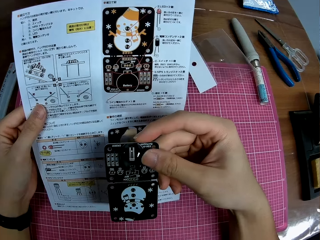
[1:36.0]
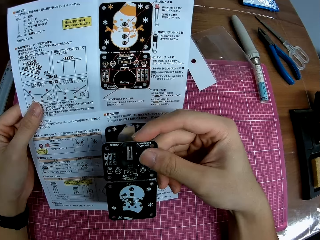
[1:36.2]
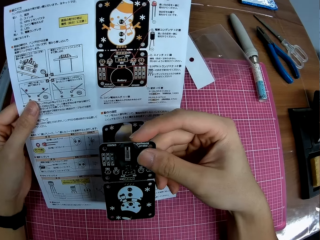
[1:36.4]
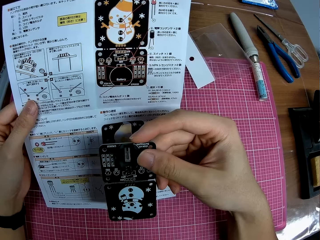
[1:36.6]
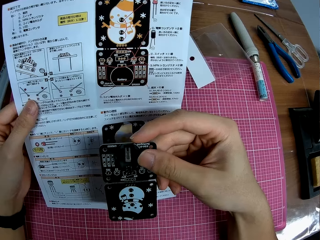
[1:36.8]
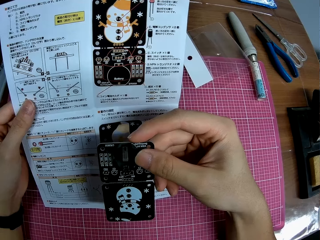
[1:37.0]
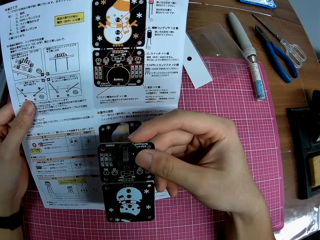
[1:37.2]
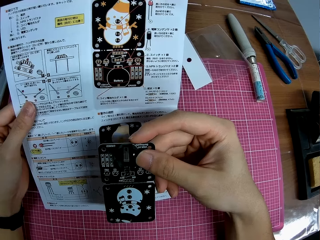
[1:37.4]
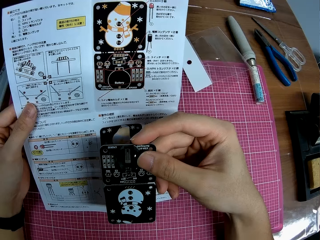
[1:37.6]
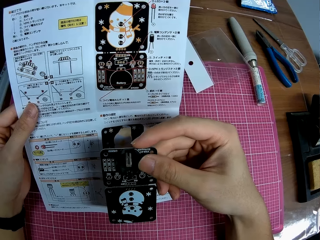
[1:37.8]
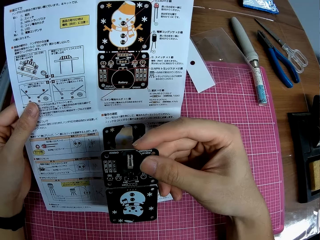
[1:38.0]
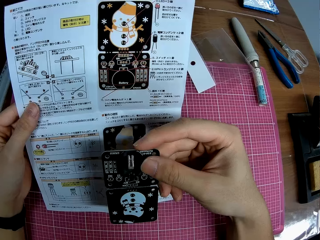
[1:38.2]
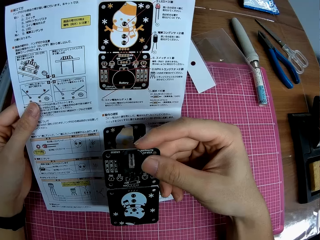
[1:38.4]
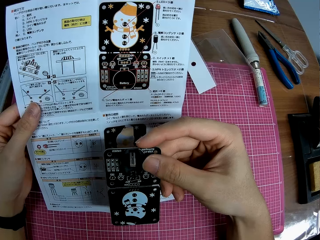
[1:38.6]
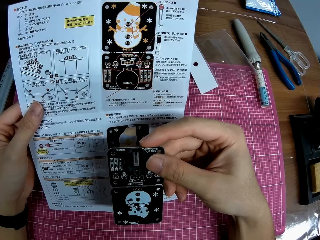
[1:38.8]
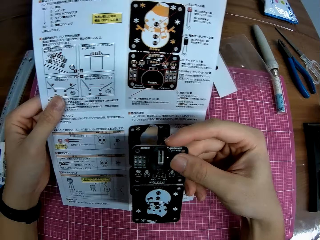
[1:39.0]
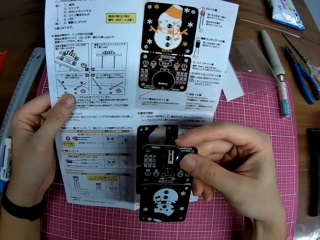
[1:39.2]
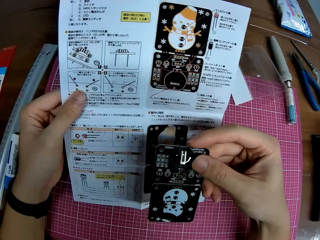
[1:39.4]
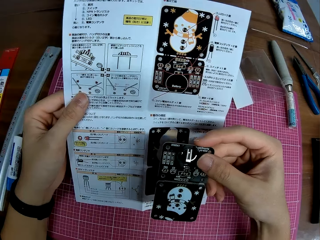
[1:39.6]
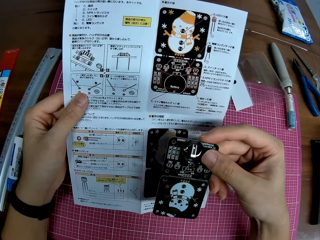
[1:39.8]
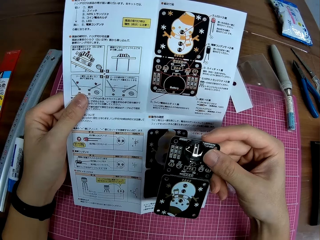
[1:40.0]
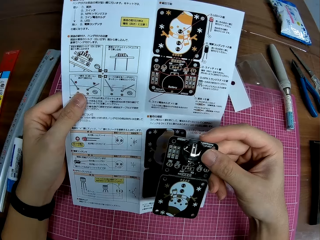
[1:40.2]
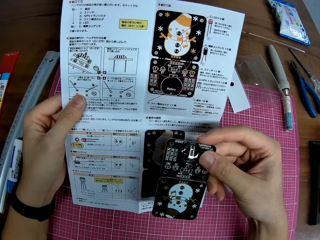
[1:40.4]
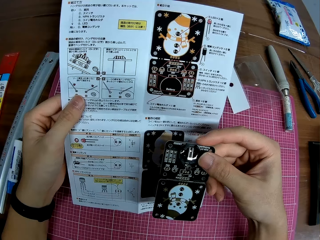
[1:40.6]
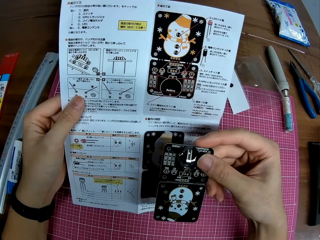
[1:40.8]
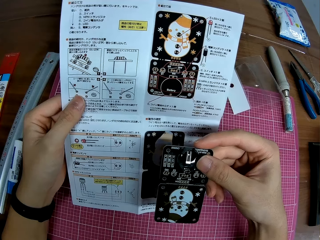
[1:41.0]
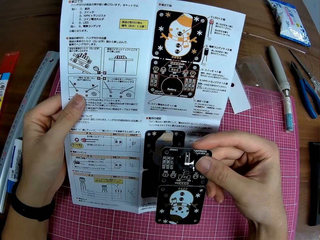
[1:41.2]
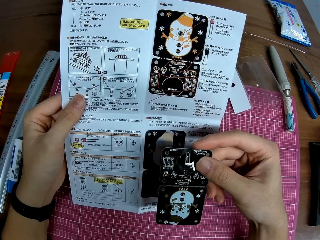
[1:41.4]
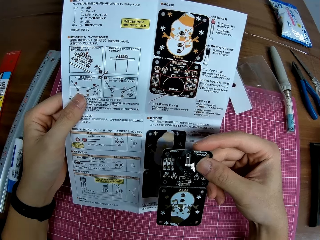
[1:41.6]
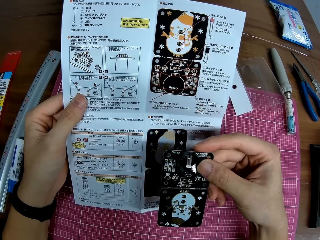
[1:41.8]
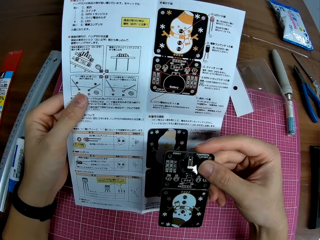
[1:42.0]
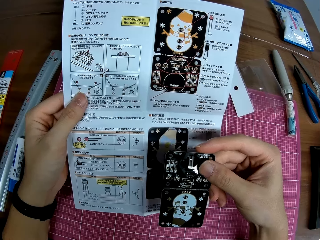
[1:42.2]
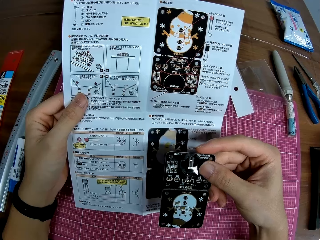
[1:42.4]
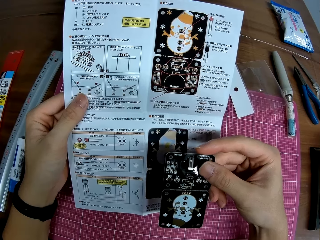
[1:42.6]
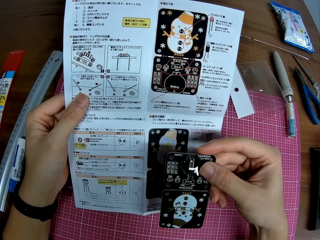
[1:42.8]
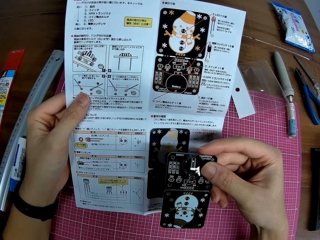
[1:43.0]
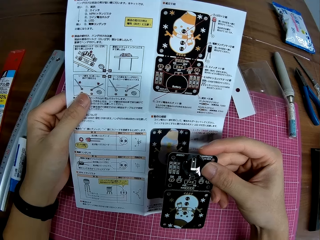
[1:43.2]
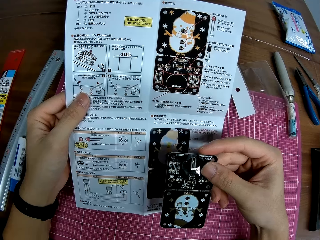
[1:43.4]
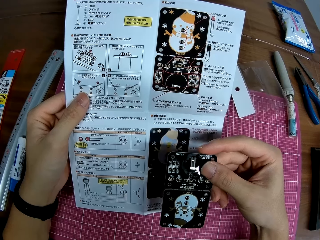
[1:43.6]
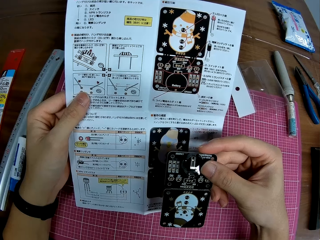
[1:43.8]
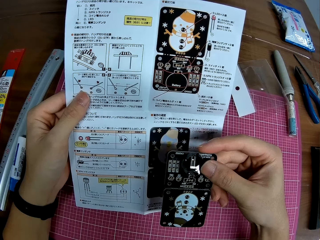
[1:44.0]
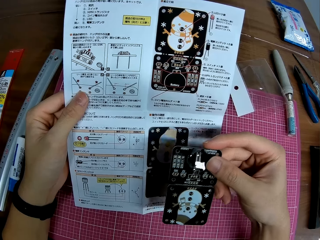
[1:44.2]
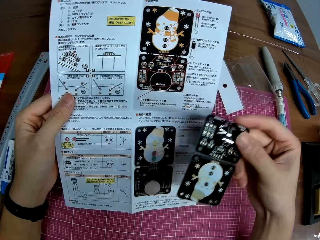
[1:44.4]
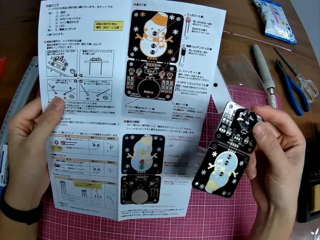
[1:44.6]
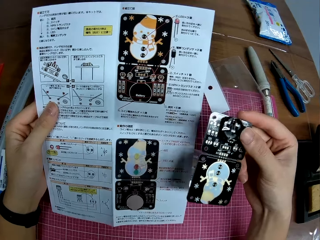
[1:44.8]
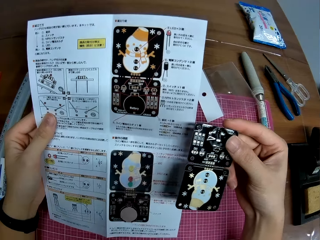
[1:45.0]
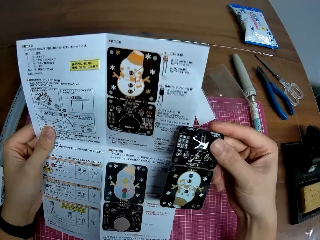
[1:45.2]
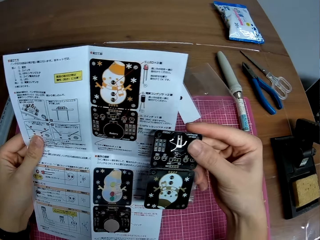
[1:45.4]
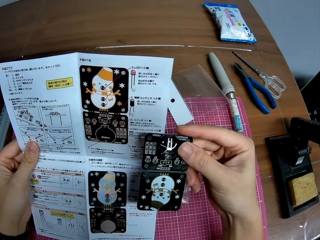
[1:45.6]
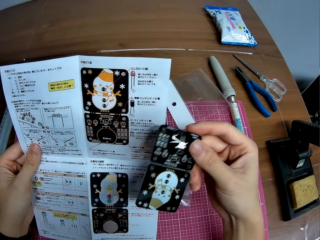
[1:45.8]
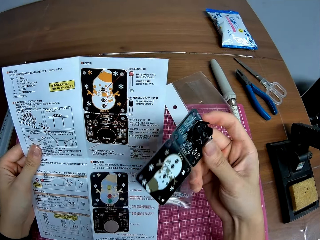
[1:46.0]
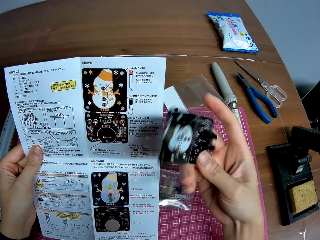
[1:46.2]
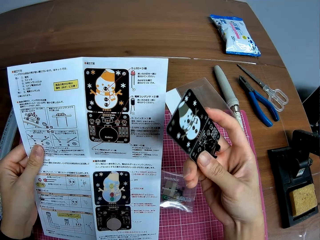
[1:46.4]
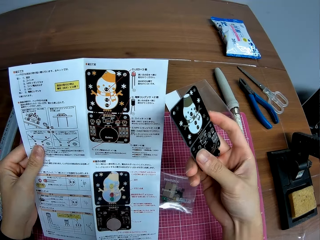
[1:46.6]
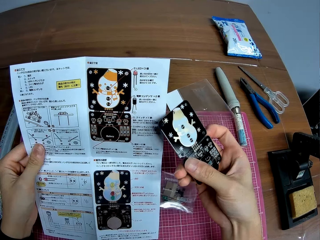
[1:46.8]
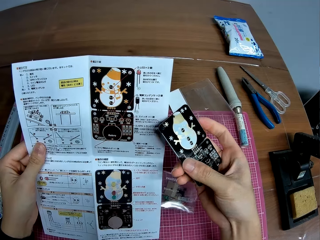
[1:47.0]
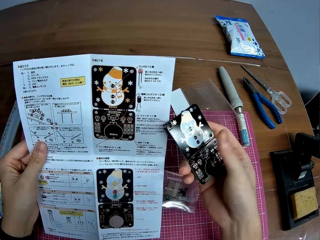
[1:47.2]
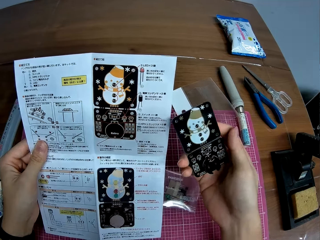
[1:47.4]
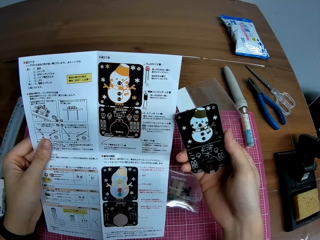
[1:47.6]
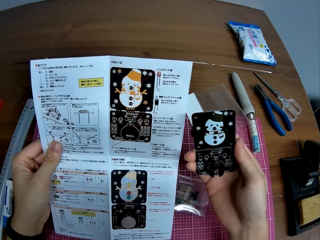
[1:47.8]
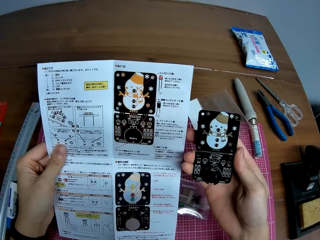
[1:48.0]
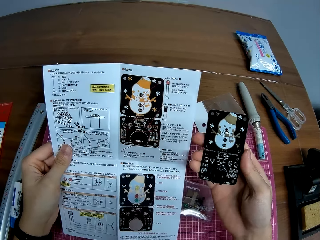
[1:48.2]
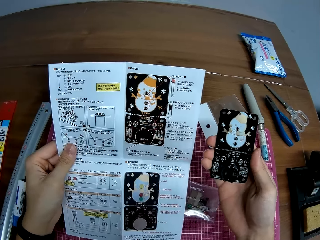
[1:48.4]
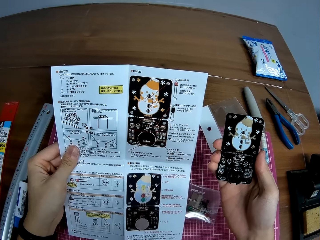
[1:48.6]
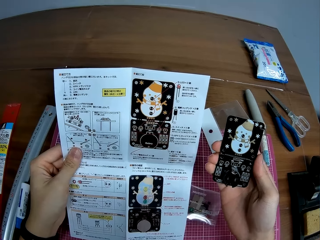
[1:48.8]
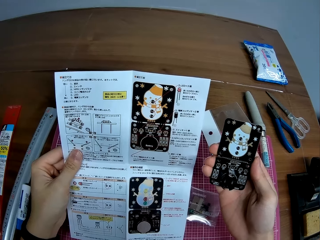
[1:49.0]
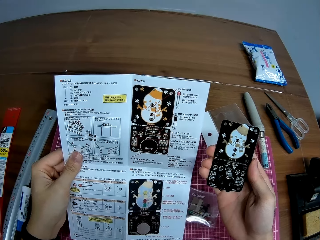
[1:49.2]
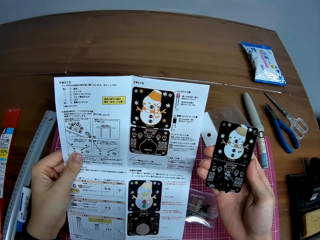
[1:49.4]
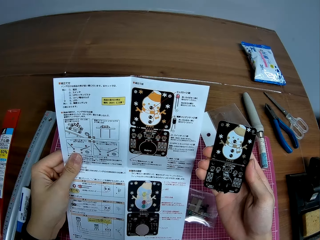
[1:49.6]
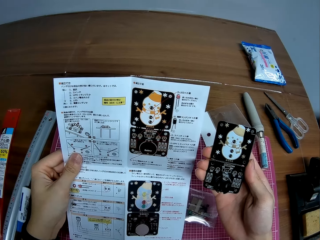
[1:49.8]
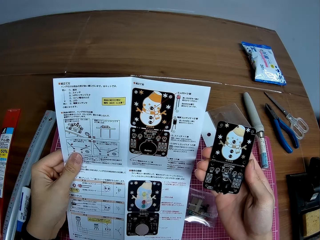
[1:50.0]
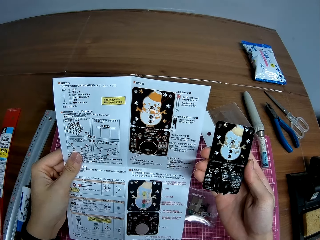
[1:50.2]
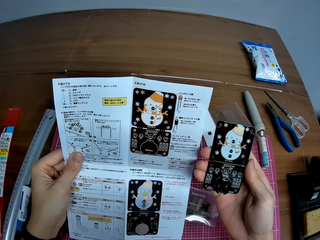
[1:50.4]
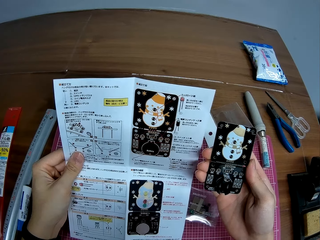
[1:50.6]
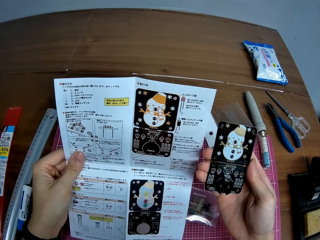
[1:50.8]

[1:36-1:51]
The camera wearer stares at the manual. They move the bulb cover away from the manual. They stare at the manual. They turn the bulb cover. They stare at the manual.

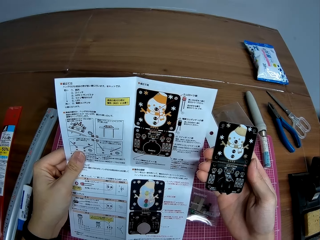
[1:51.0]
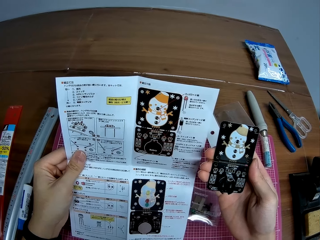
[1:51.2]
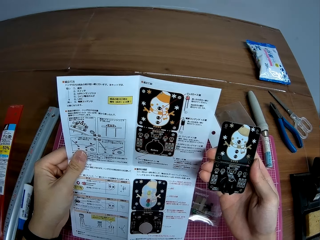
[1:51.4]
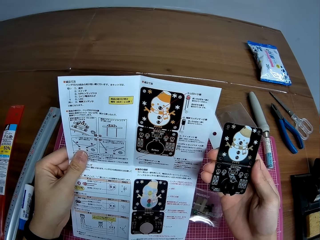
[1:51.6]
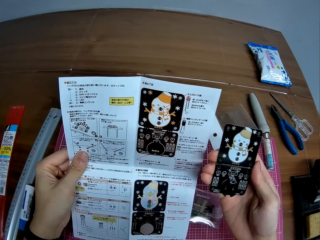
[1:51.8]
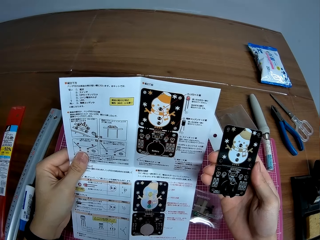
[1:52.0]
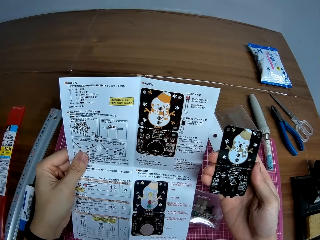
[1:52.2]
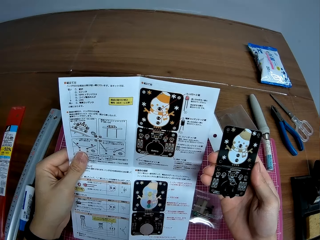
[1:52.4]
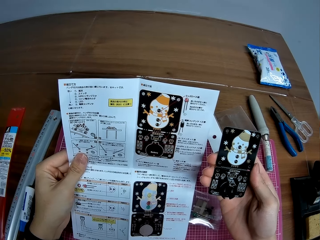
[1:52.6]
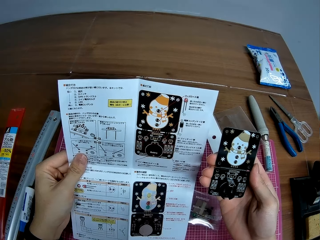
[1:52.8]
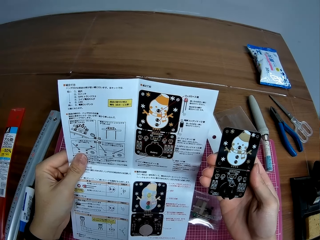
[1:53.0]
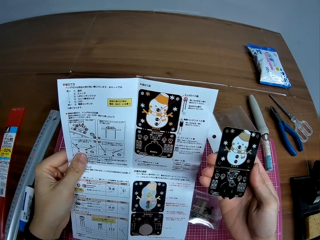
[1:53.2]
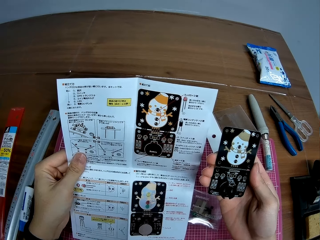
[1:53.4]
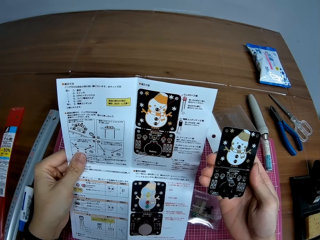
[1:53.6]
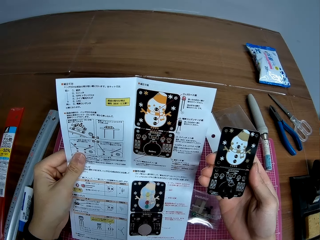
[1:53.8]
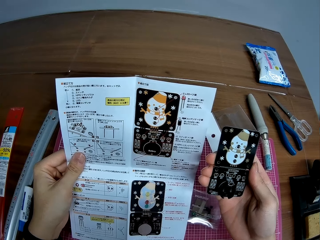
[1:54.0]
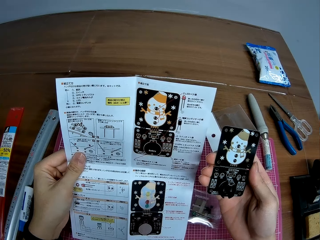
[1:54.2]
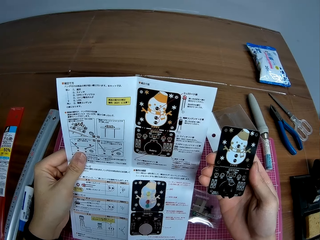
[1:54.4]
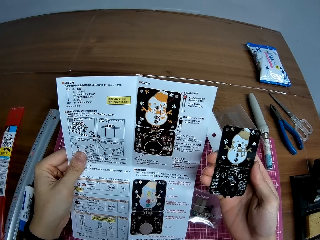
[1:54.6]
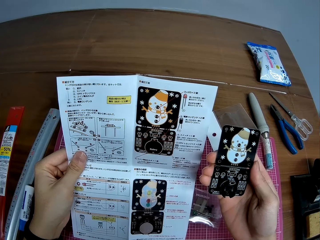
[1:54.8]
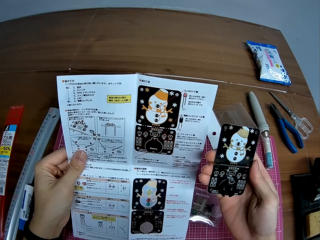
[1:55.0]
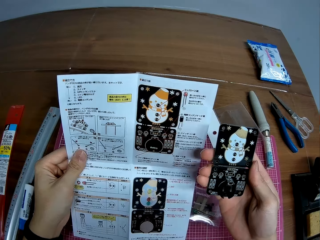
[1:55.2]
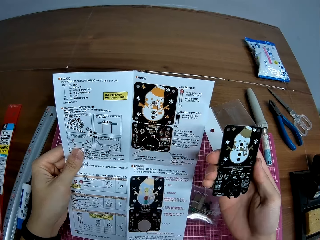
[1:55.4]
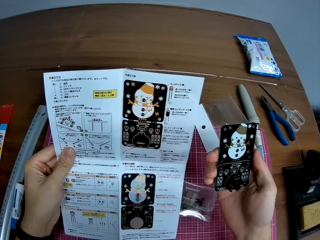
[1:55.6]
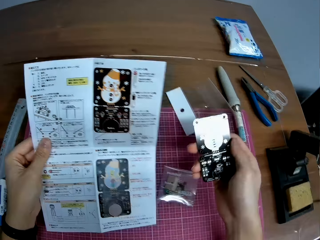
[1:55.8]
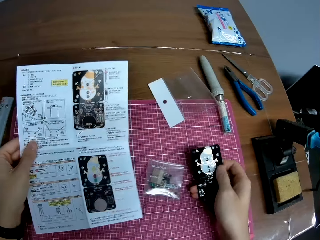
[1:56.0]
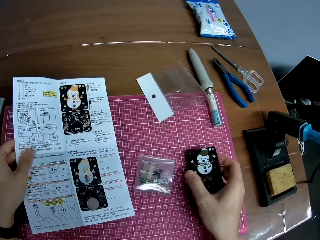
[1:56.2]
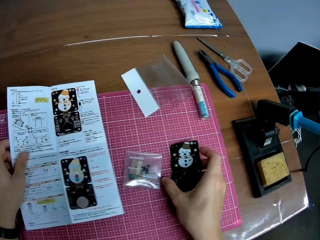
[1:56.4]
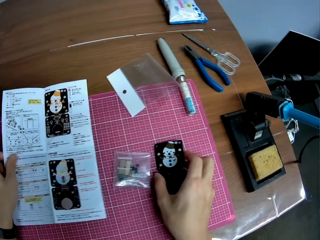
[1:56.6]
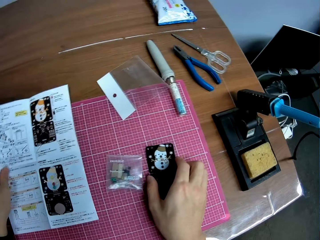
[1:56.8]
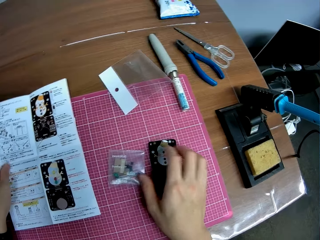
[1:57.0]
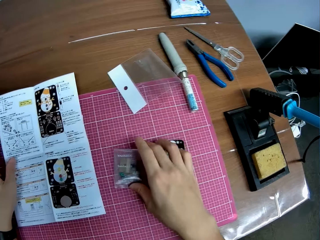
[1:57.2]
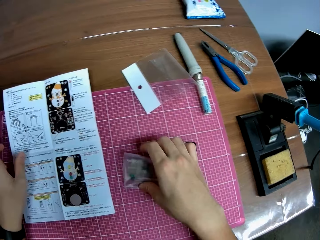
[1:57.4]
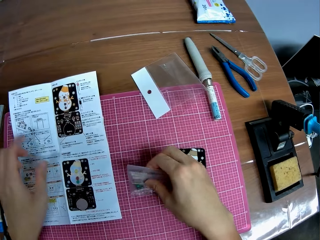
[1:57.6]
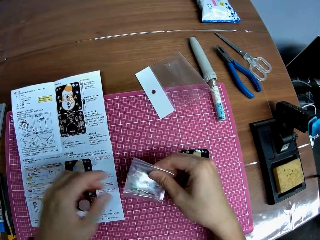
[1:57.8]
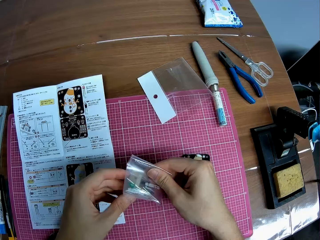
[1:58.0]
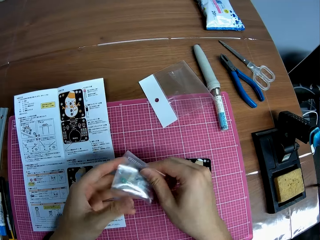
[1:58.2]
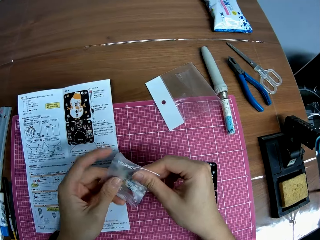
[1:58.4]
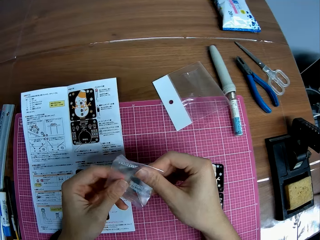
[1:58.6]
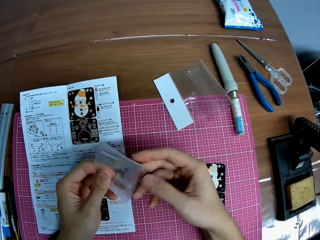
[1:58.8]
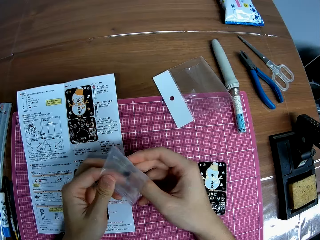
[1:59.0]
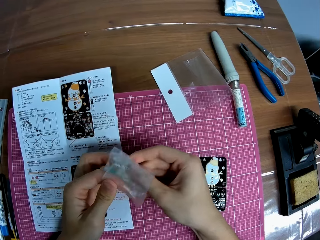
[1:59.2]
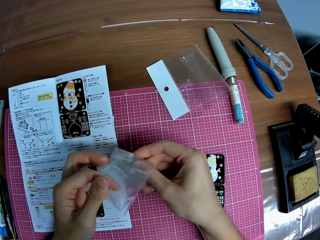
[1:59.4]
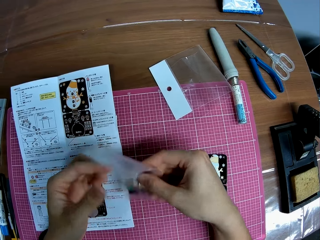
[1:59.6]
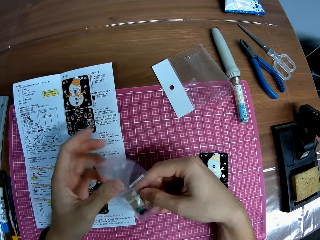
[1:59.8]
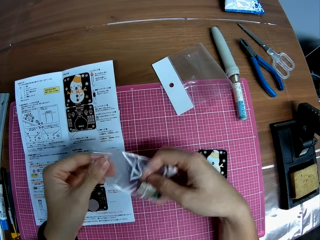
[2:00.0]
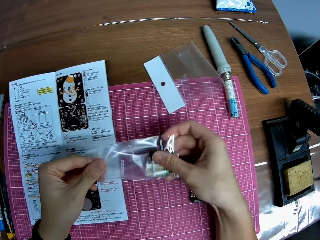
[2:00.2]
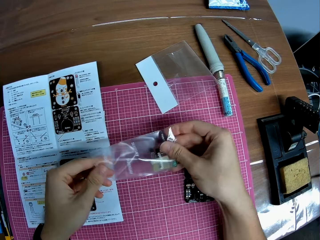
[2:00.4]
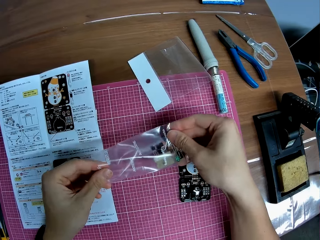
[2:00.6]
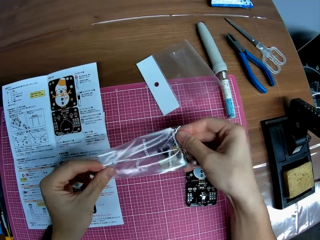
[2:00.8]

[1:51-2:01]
The camera wearer moves his hand towards the cutting mat. He places the bulb cover on the cutting mat. He drops the circuit board on the table. He places the manual on the cutting mat. He picks up a nylon pack or another piece of paper from the table. He lets go of the manual. He holds the paper with both his hands. He opens the nylon pack.
